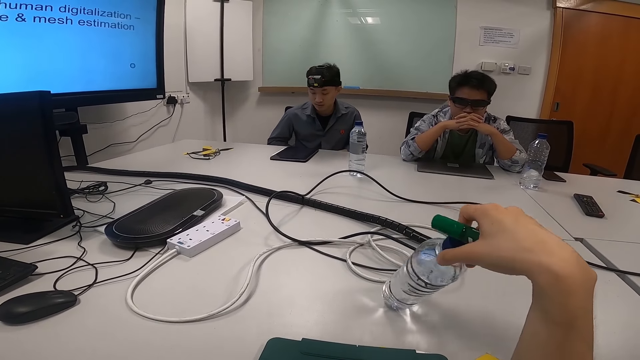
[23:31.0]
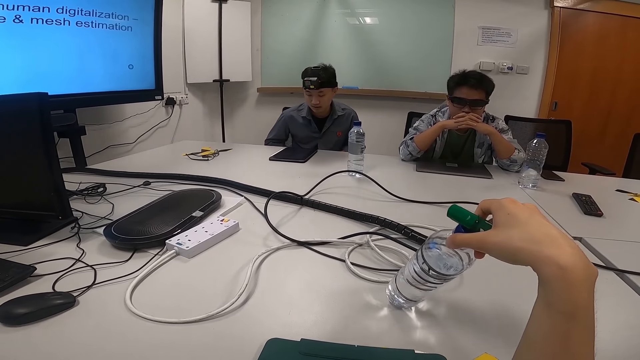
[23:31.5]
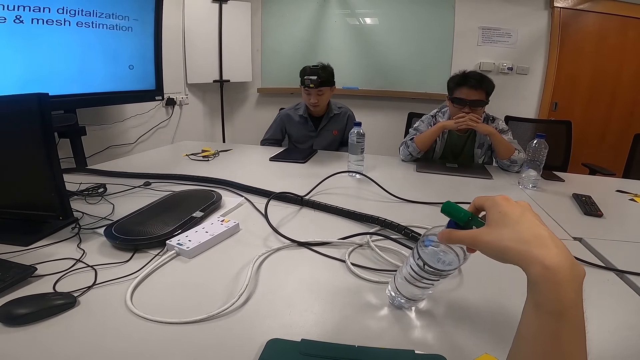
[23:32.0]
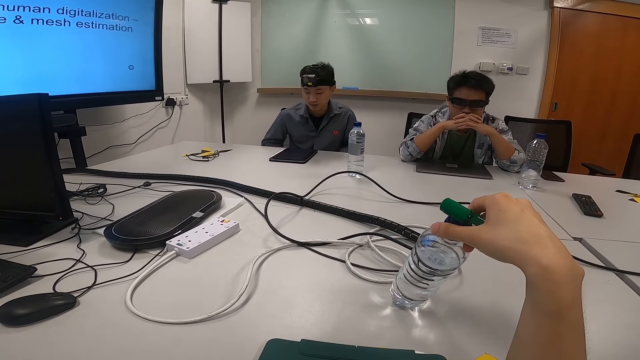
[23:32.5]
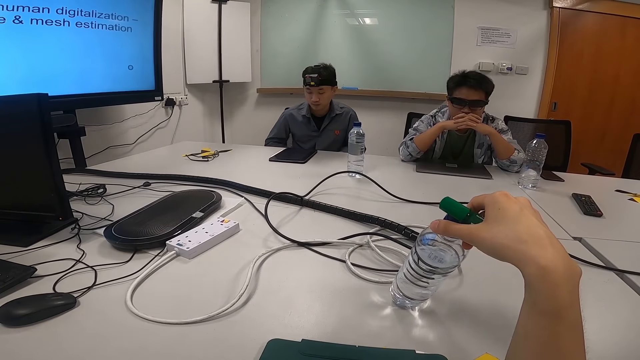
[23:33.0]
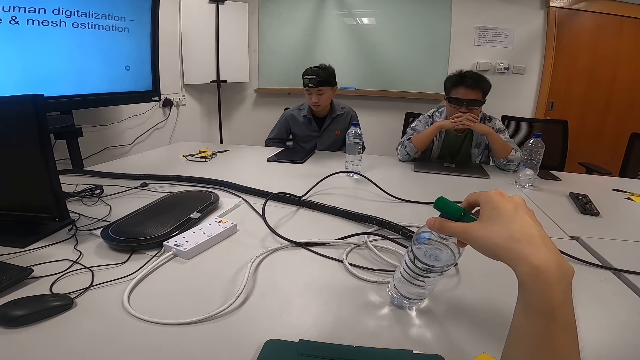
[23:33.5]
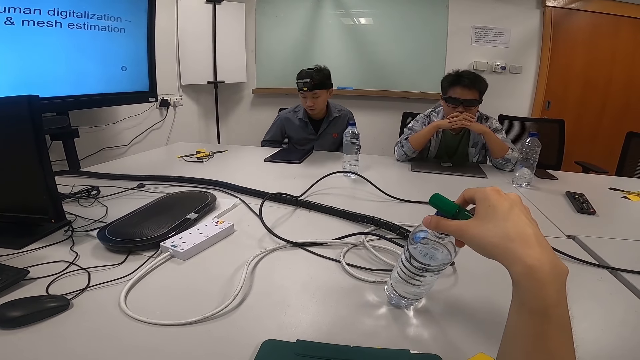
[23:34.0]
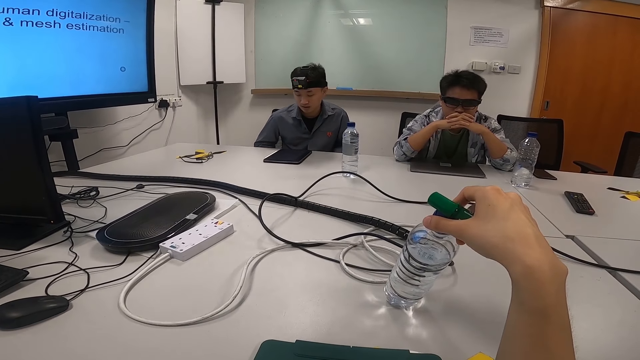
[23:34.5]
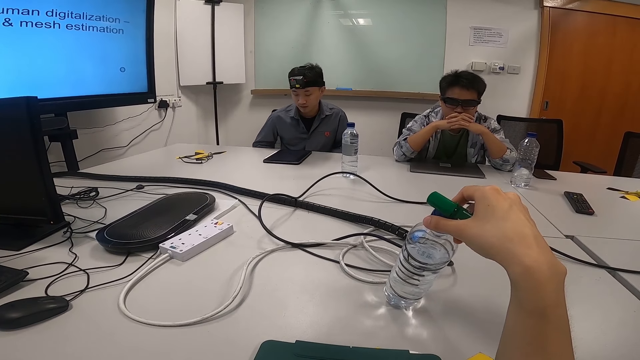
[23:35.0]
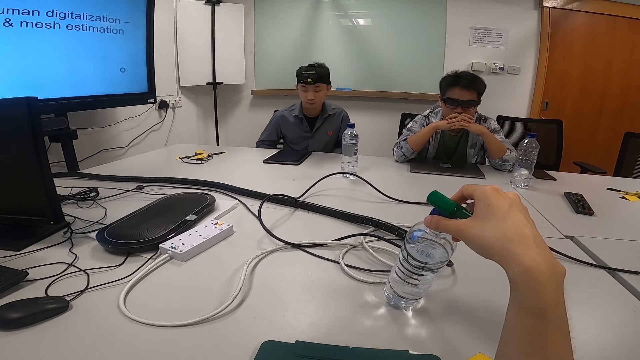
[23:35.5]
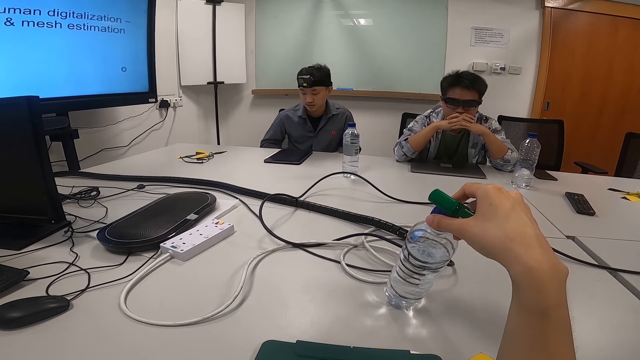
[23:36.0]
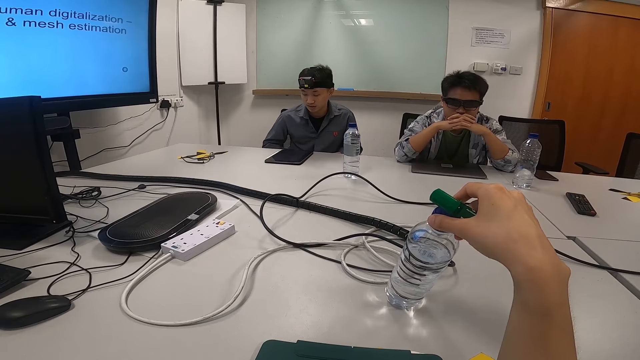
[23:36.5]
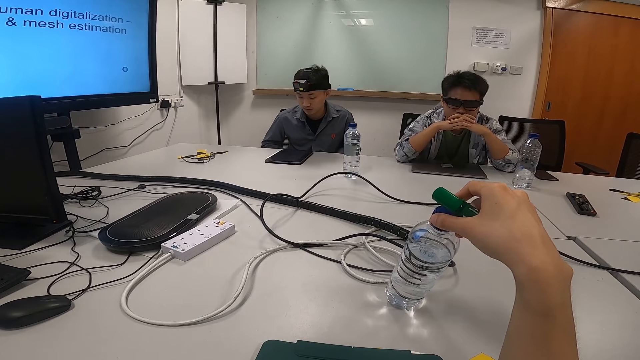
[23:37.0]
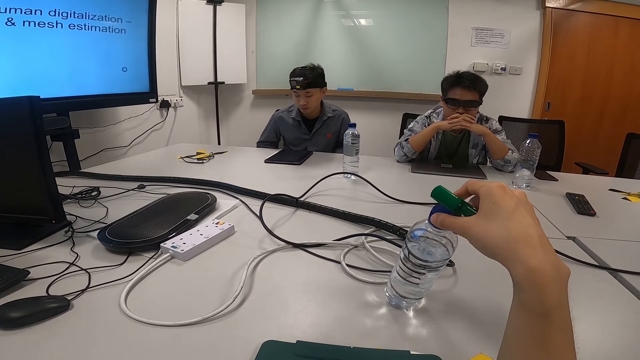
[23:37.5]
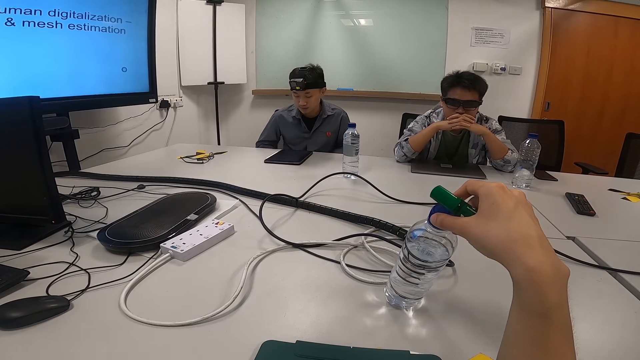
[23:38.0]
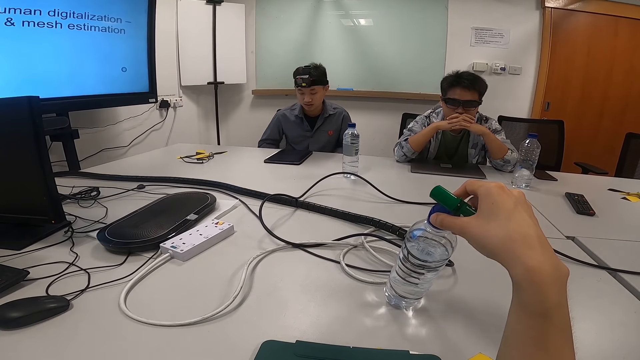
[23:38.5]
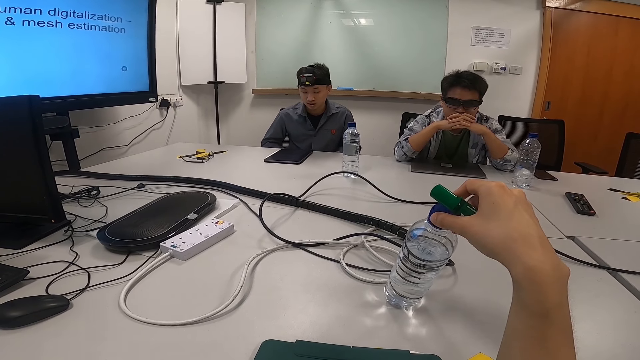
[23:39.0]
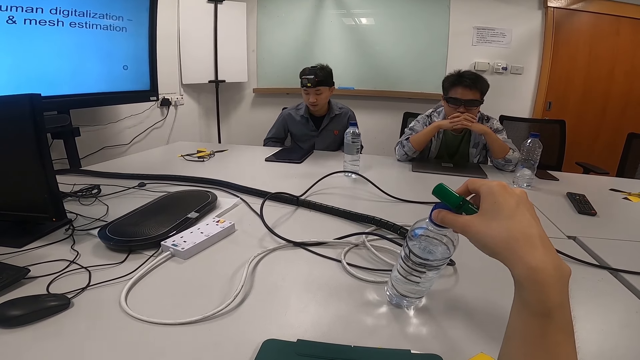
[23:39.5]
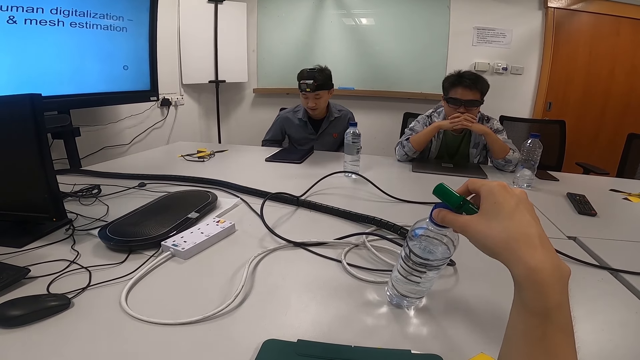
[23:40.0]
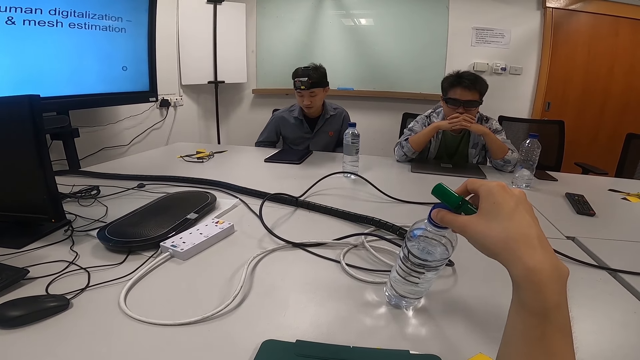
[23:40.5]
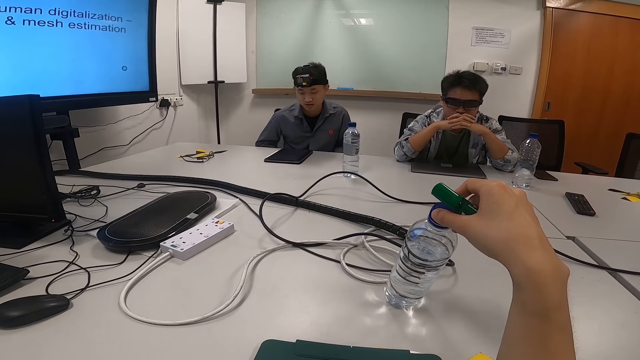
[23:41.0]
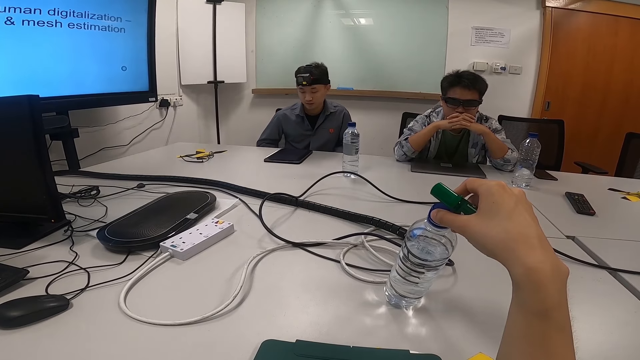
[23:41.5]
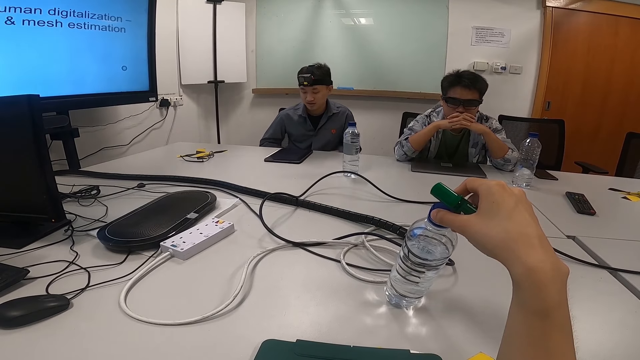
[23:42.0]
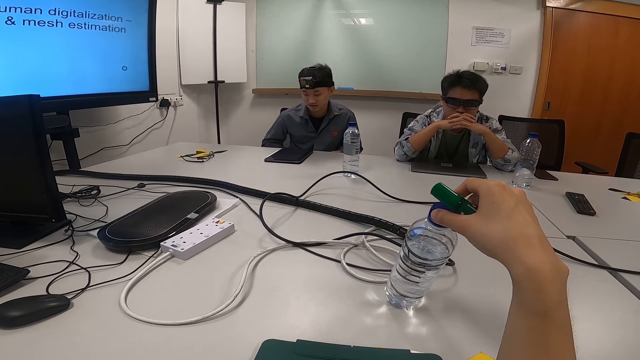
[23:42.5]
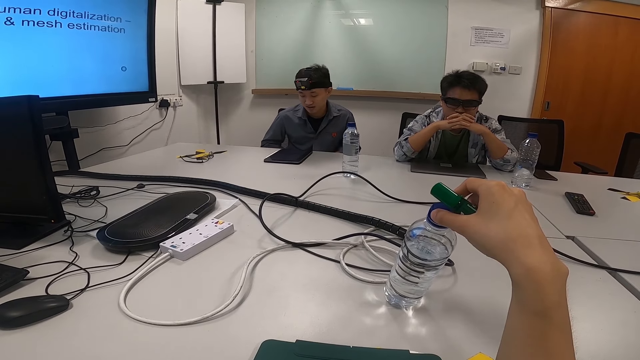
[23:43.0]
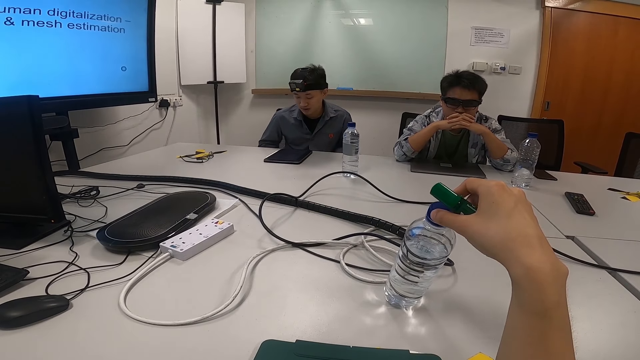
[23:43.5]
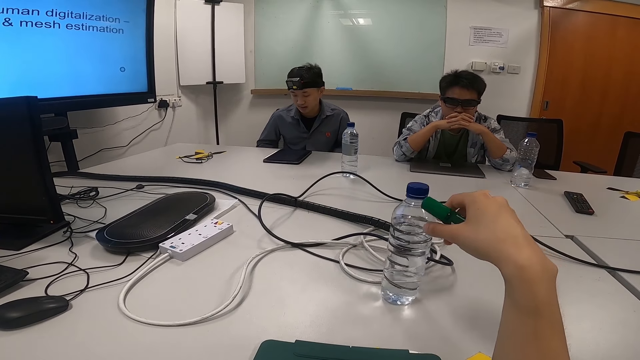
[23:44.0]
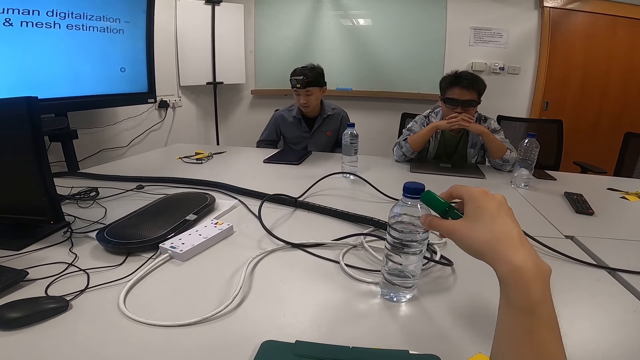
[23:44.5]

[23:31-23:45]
The camera wearer plays with the bottle and the marker.

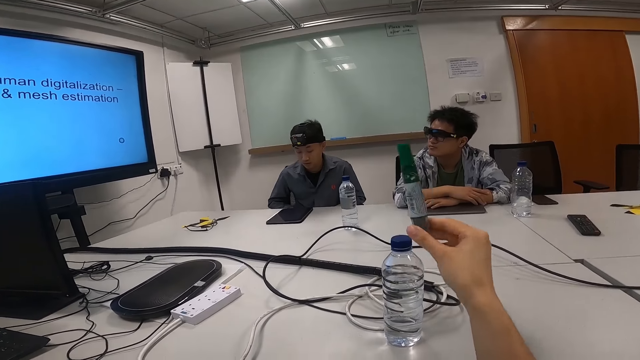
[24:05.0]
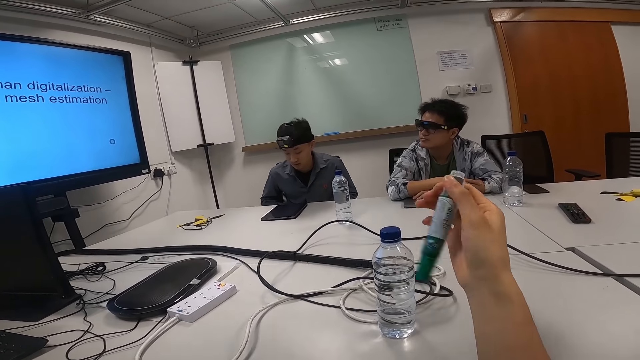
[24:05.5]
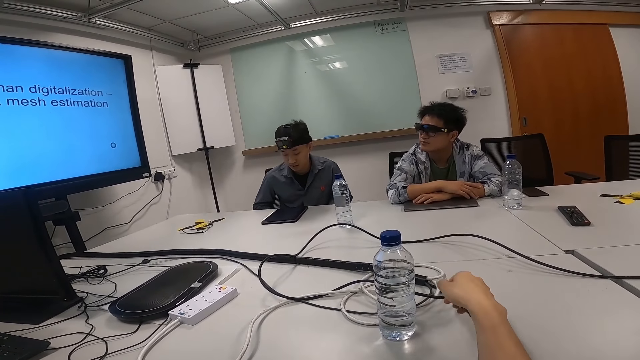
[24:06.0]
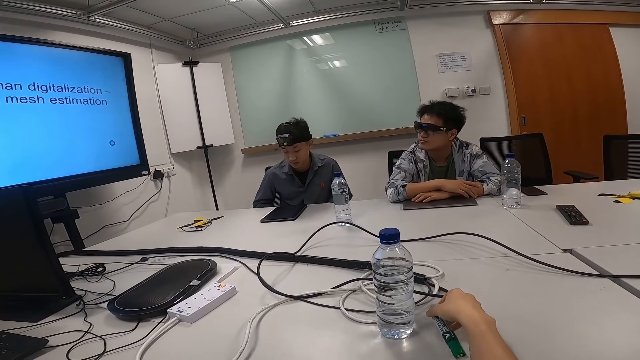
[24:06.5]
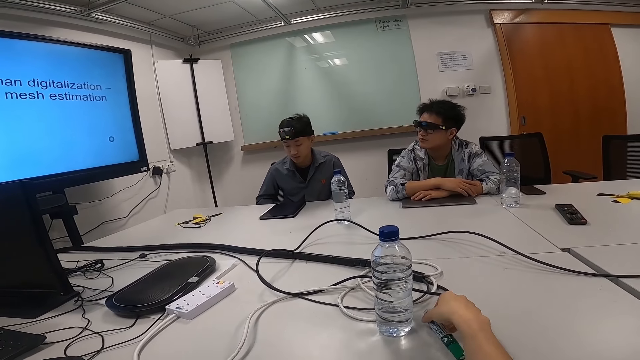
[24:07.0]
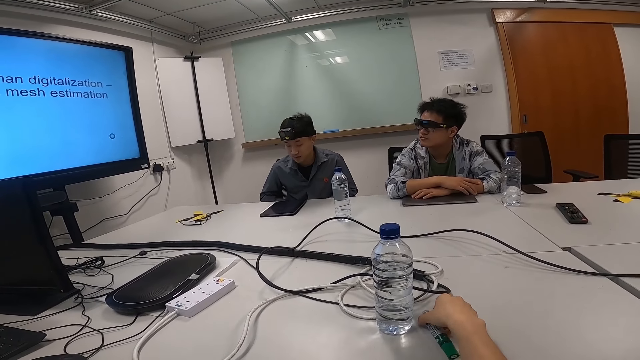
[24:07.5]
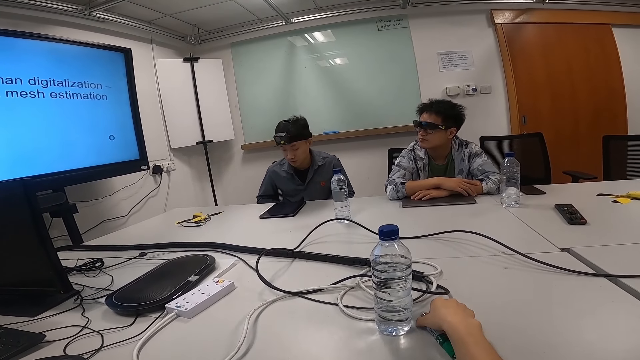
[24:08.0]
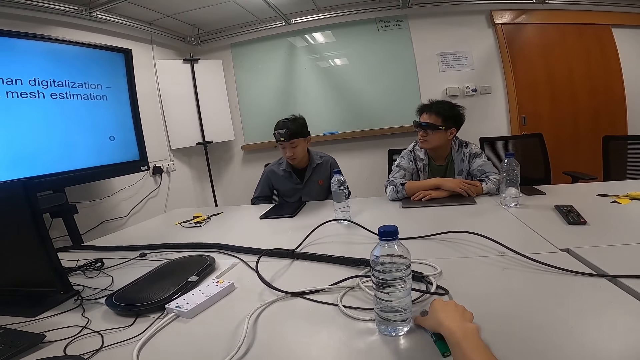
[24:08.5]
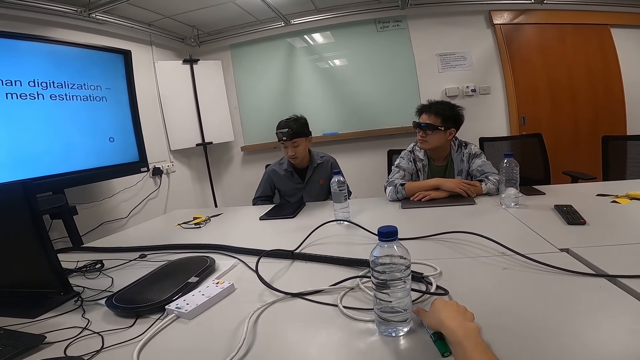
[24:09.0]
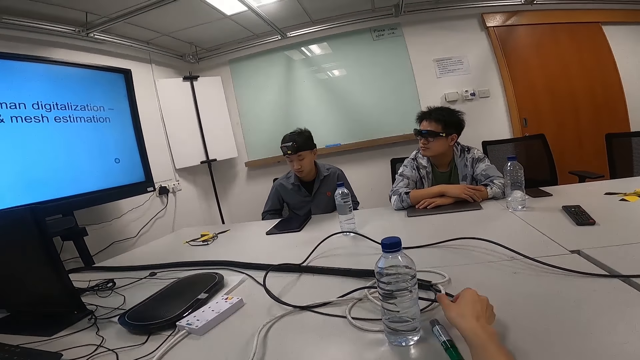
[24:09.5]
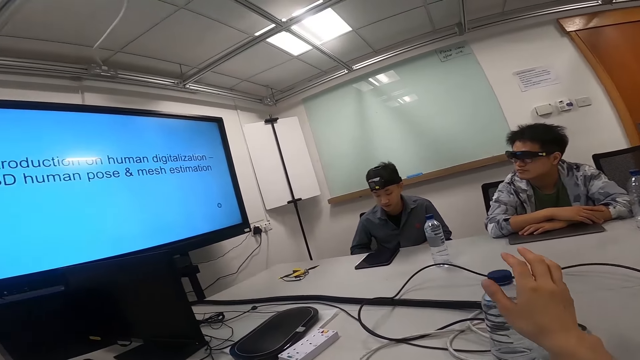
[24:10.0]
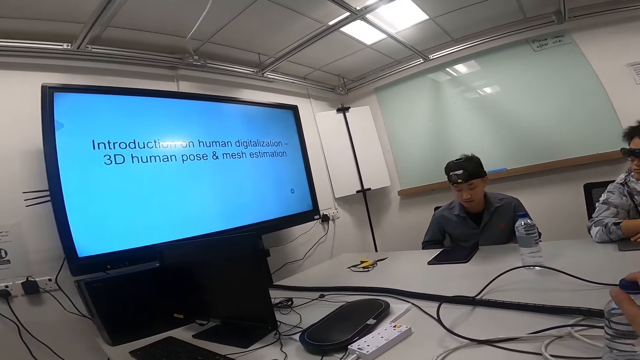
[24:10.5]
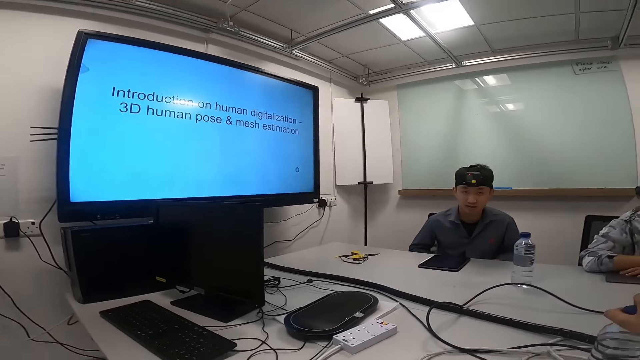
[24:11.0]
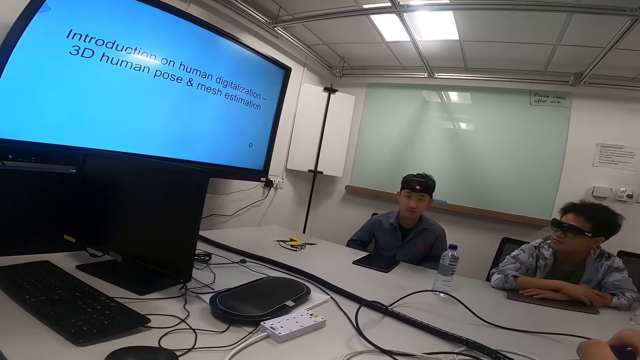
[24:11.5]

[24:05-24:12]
The camera wearer puts the marker down.
